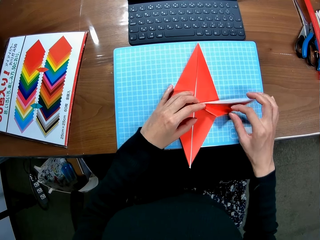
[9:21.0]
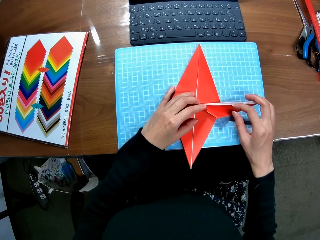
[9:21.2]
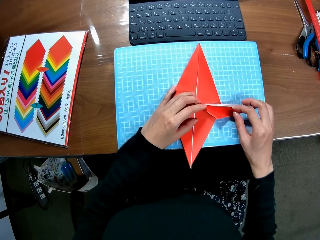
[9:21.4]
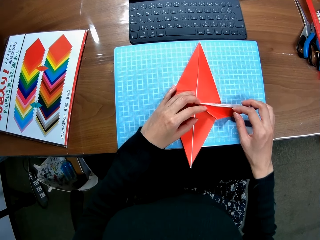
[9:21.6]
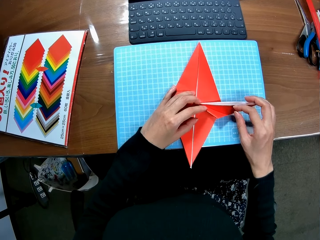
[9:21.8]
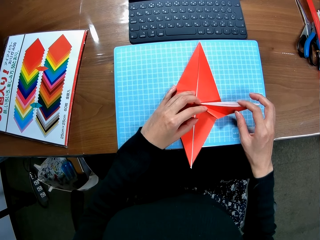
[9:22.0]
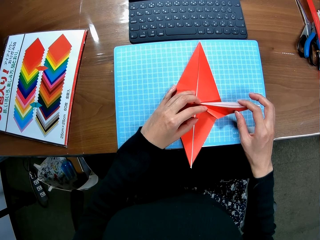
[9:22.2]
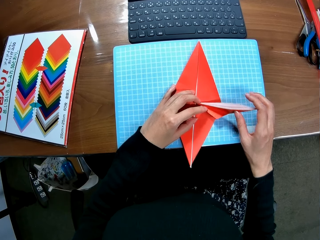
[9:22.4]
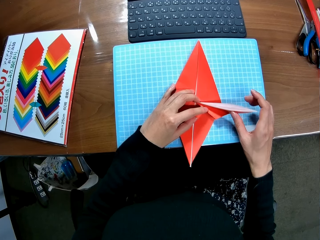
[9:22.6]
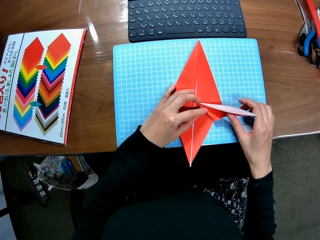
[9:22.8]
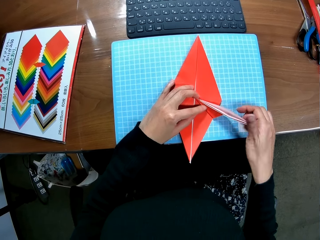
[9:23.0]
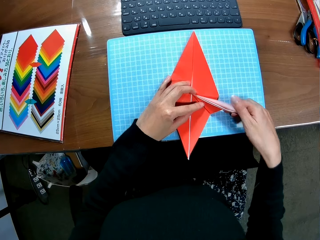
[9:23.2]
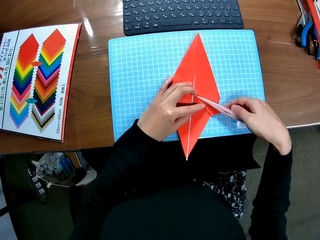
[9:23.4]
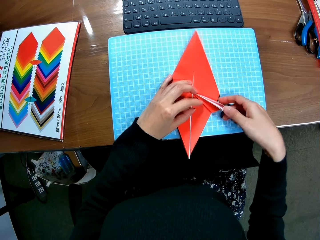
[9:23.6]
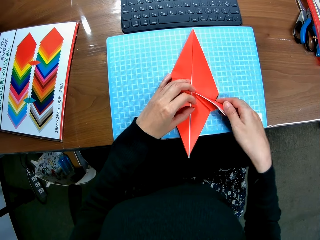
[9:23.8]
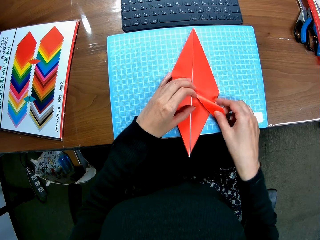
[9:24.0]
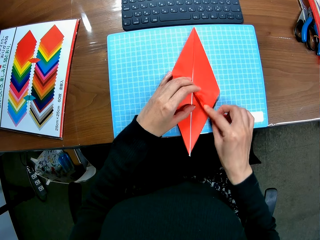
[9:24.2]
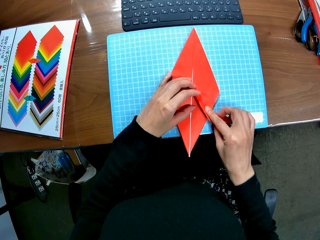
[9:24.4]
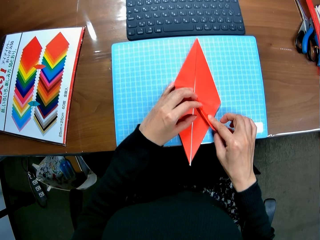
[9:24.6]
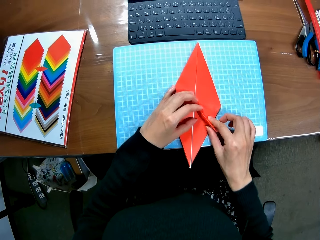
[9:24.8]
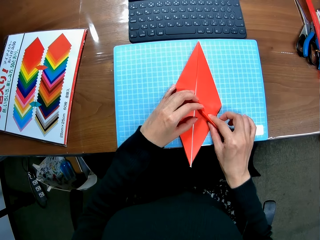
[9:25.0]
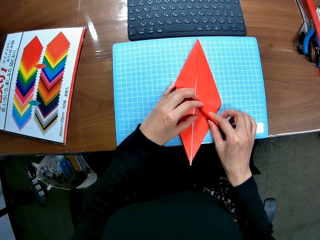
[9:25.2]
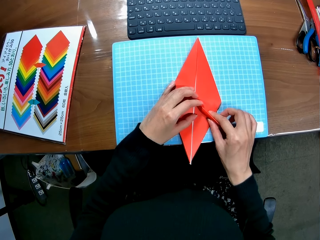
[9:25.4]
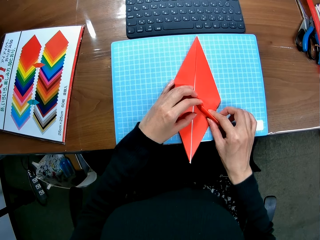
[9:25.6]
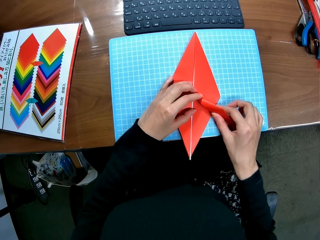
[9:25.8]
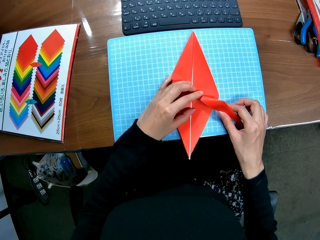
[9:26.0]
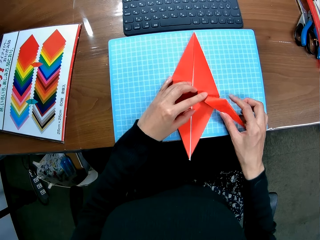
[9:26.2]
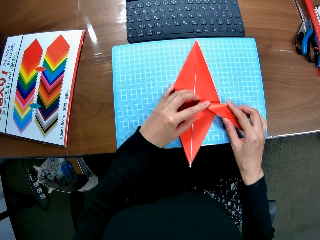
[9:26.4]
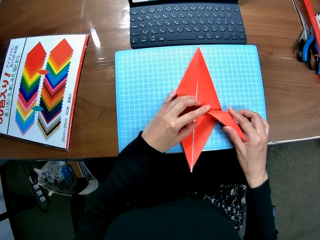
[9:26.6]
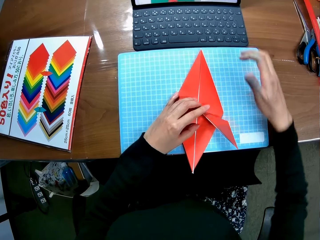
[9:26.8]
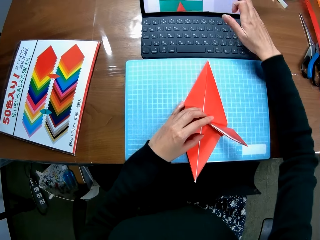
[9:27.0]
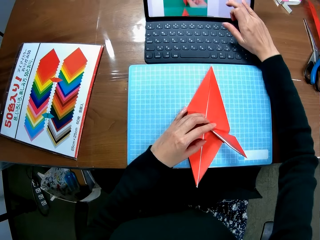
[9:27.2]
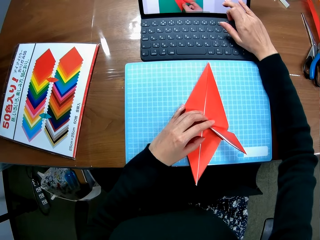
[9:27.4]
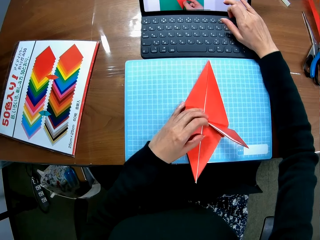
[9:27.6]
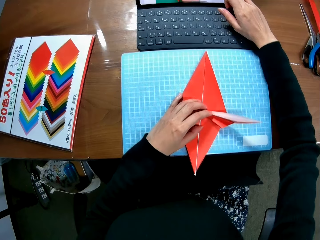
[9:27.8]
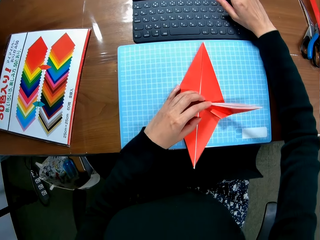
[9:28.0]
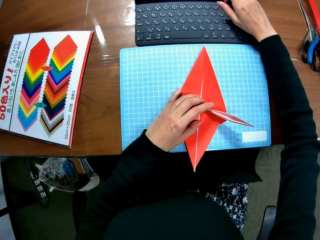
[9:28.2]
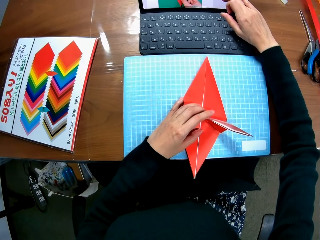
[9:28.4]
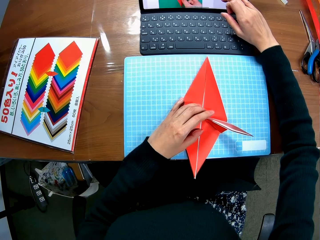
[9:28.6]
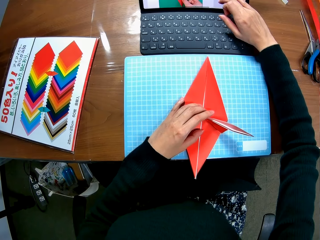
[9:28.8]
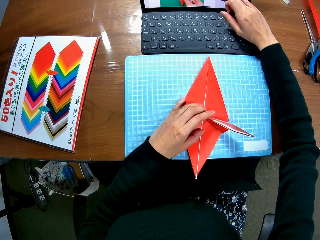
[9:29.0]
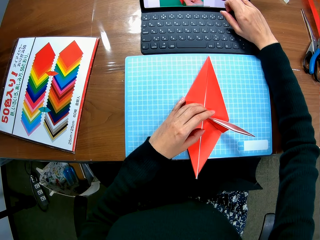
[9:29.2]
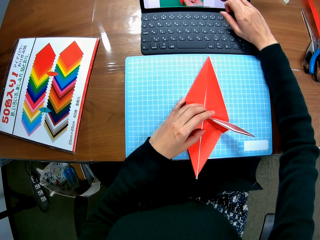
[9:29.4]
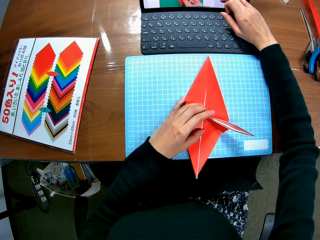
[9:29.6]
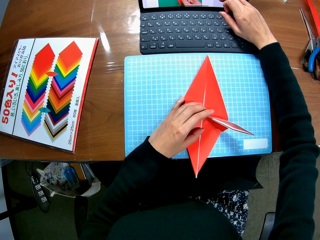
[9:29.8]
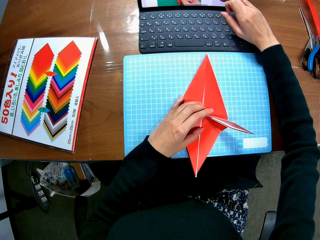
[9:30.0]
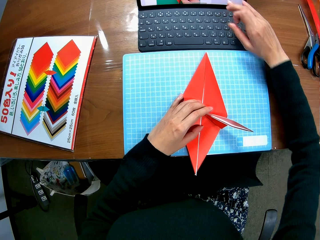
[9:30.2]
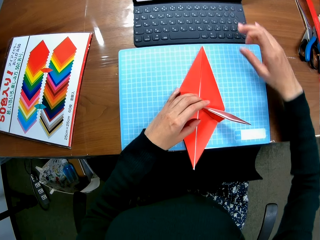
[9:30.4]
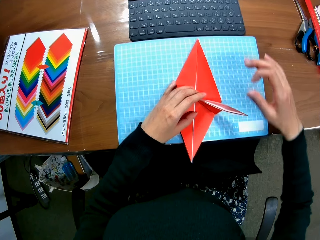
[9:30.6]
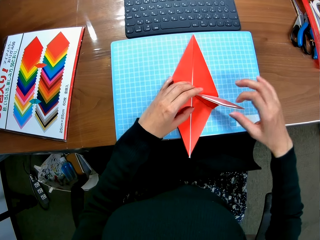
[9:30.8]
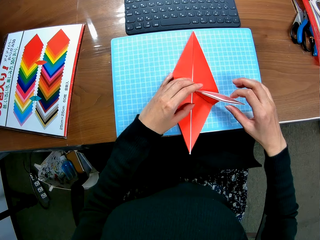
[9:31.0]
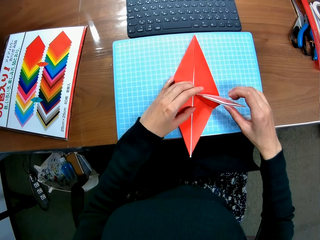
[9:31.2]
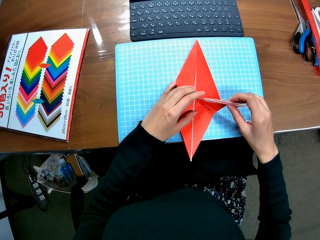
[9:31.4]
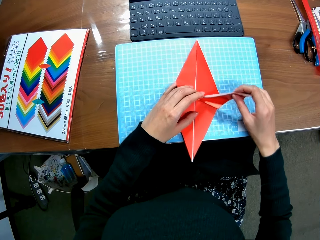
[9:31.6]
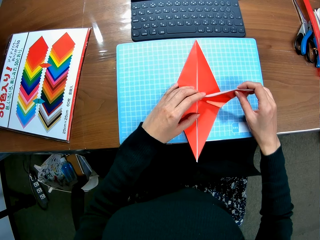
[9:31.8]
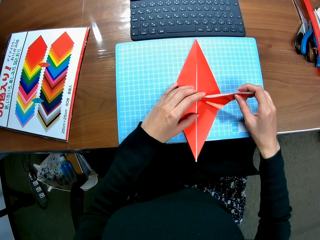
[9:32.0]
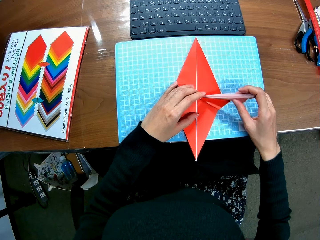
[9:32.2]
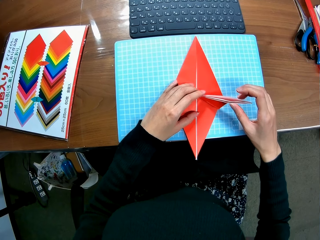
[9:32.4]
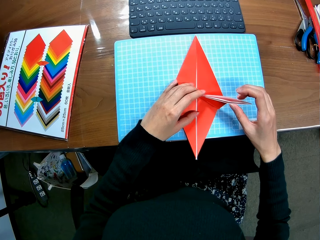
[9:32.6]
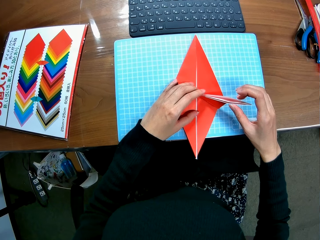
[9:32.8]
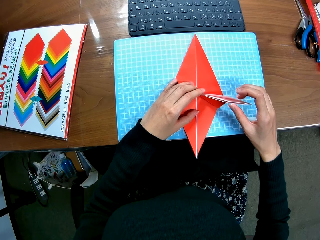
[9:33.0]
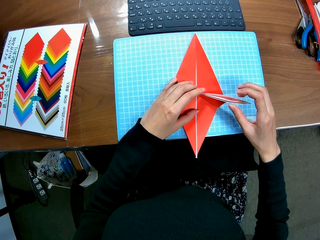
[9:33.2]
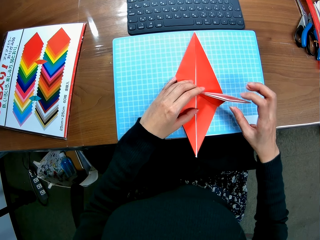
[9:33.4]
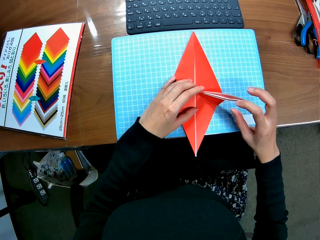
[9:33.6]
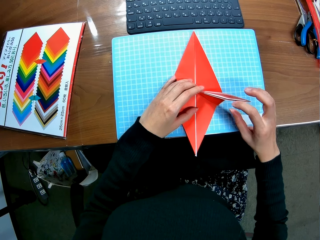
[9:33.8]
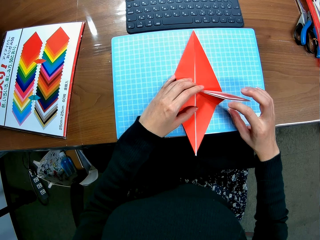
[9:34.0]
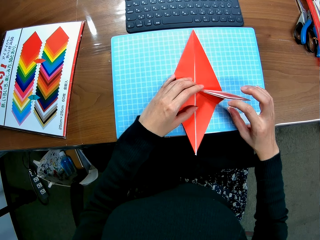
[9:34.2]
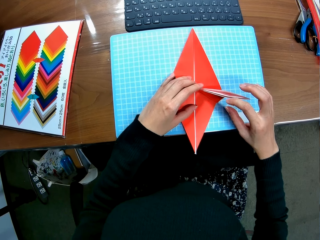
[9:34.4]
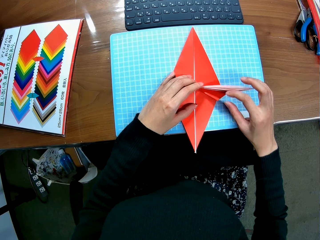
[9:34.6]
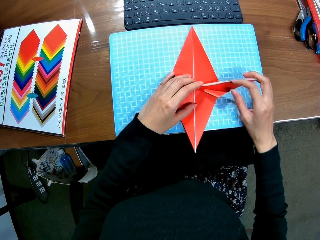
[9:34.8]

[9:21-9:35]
The camera wearer folds the paper craft. She scrolls up the screen of the laptop with her right hand. She crafts with a piece of paper.

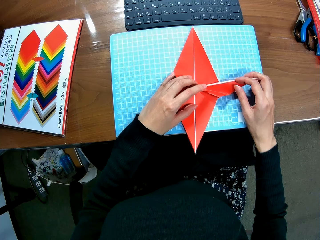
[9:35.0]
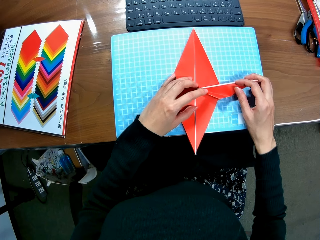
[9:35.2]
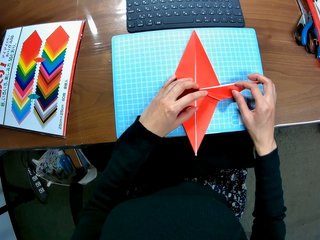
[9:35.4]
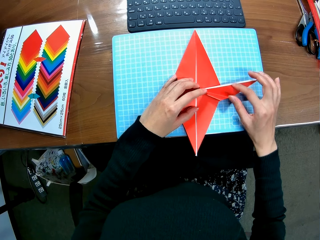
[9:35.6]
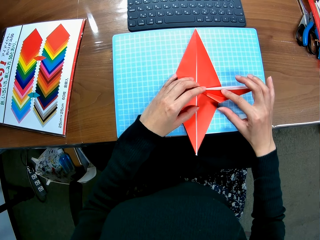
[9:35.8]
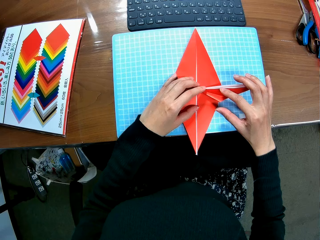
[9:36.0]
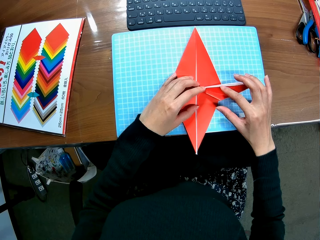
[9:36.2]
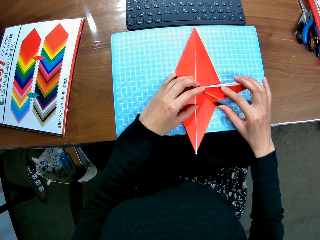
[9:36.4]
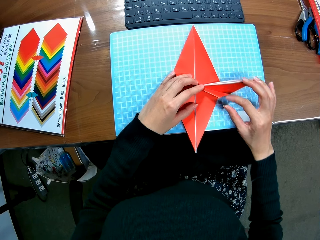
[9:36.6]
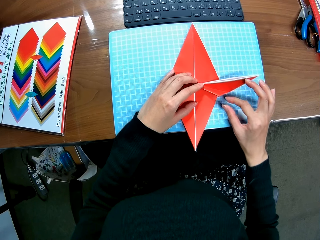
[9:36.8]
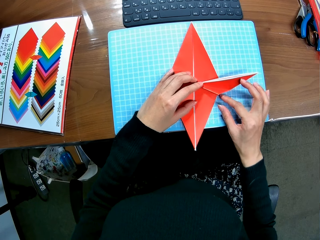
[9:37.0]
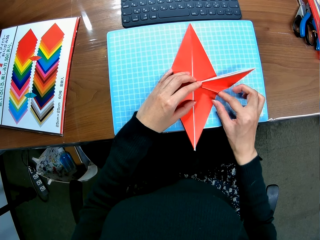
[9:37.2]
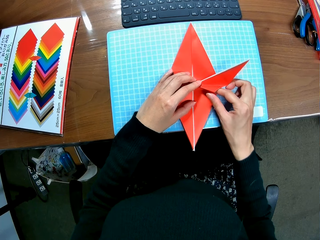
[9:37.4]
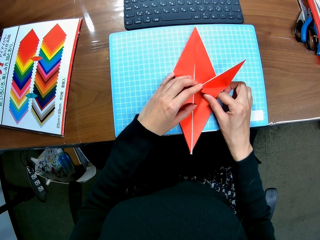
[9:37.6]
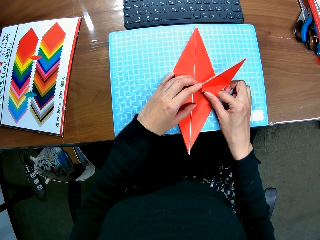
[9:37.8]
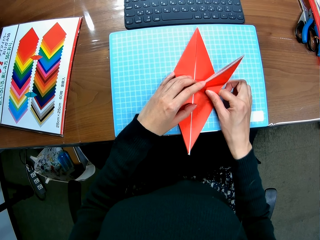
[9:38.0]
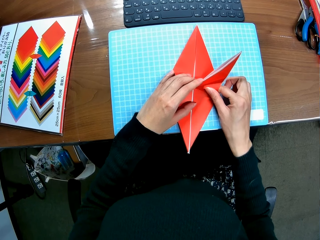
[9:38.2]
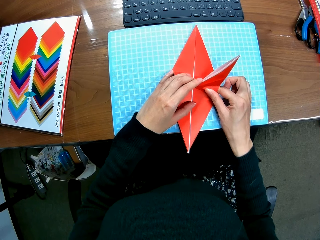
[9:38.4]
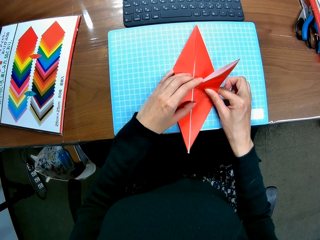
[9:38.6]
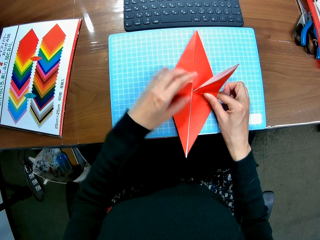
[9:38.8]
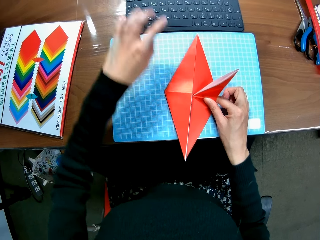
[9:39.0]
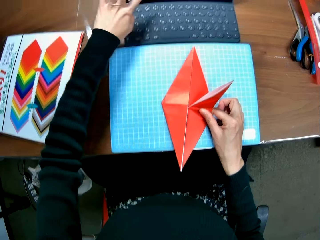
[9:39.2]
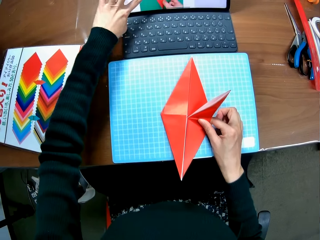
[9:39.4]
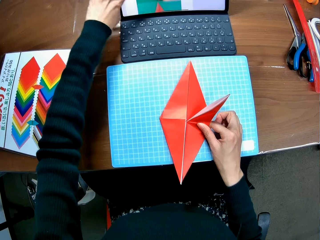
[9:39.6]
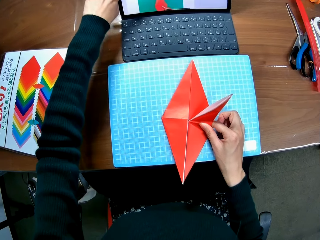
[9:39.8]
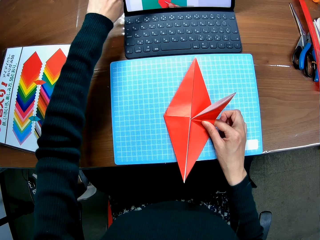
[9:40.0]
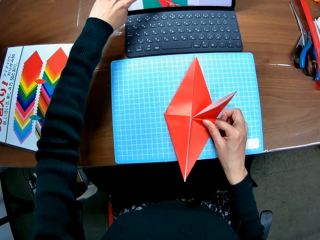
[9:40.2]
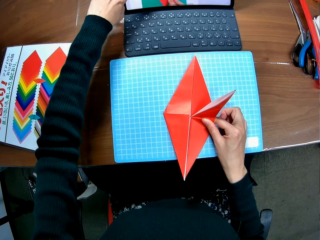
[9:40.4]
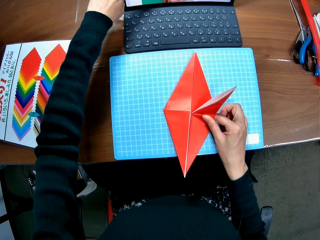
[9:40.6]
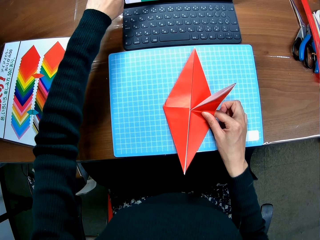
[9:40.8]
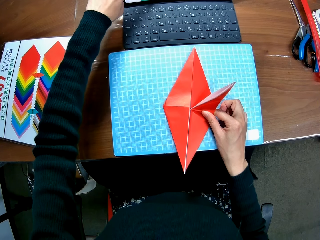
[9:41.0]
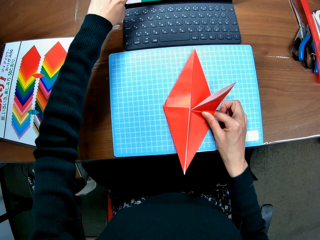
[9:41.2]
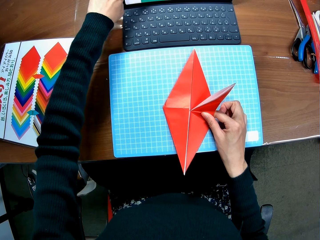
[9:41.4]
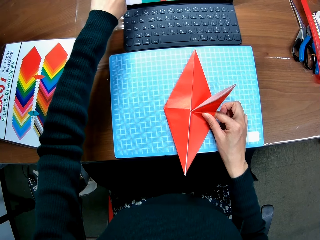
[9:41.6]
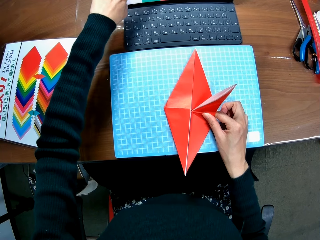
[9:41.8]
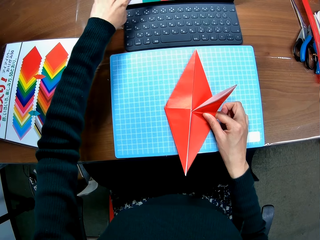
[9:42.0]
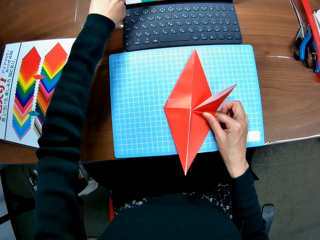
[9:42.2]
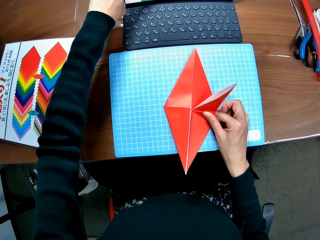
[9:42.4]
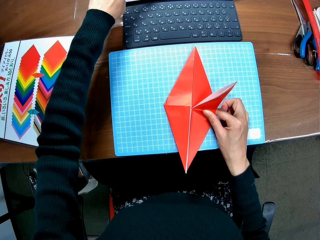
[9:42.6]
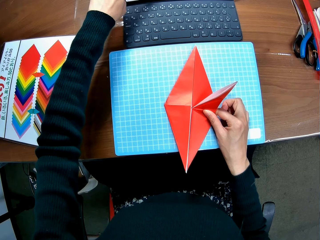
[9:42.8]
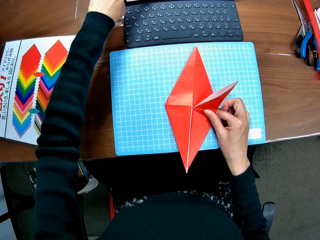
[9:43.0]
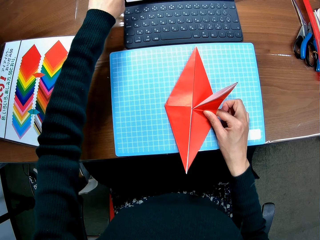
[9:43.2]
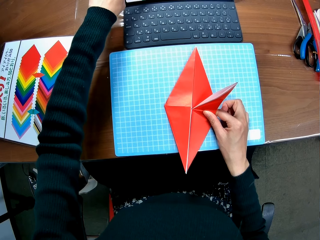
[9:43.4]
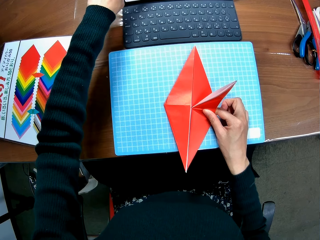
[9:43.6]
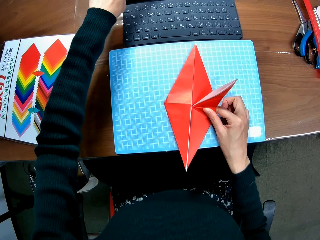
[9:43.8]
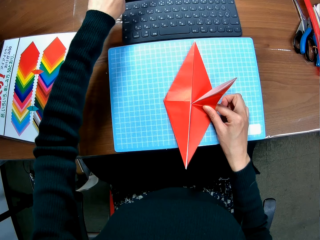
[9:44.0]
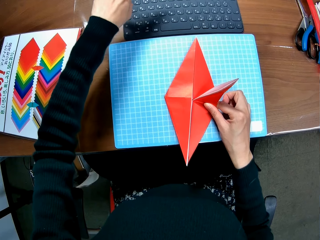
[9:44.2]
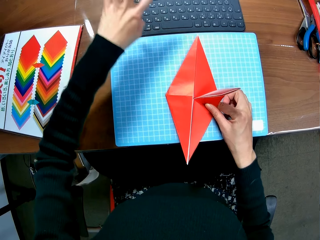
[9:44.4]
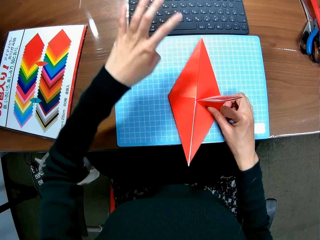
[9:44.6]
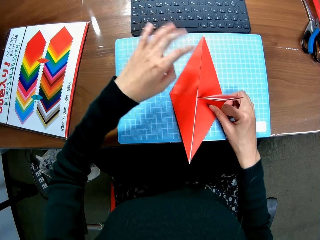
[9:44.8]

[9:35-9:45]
The camera wearer folds the paper craft. She scrolls up the screen of the laptop with her left hand.
